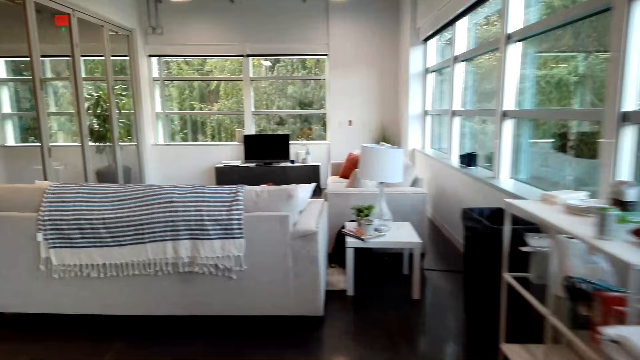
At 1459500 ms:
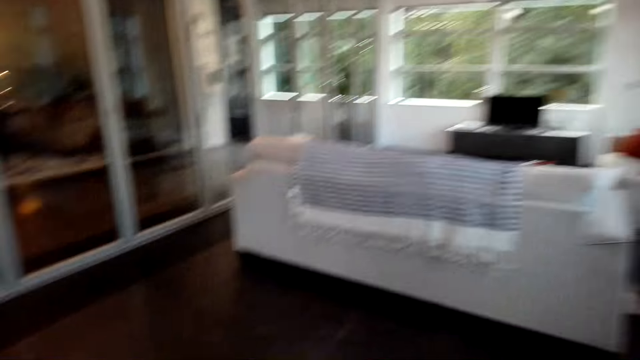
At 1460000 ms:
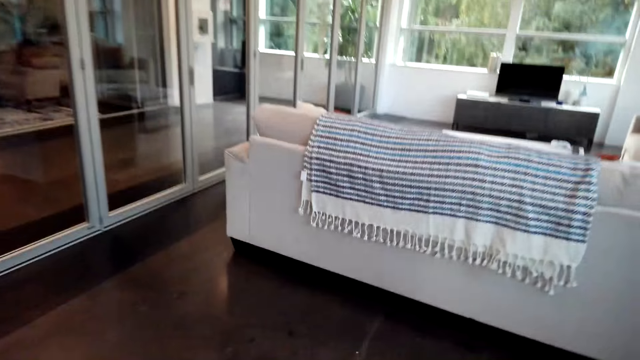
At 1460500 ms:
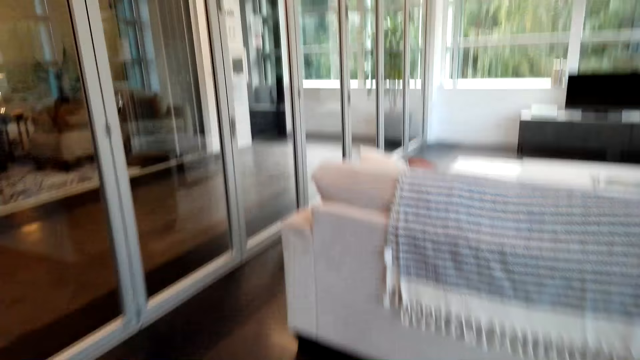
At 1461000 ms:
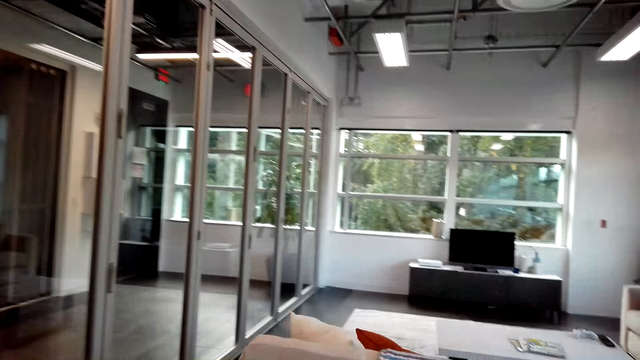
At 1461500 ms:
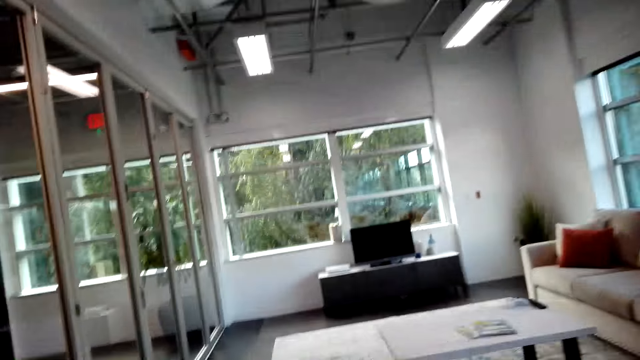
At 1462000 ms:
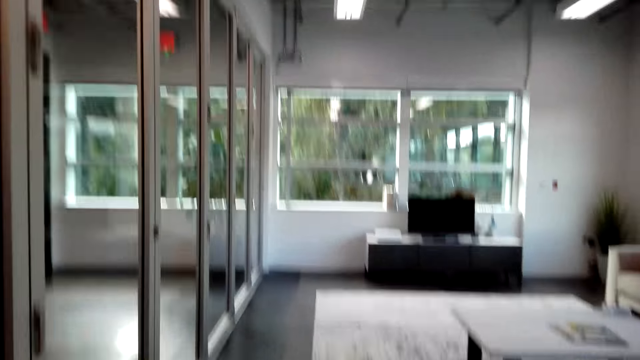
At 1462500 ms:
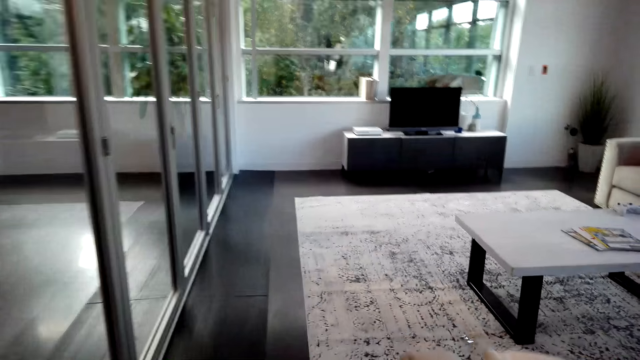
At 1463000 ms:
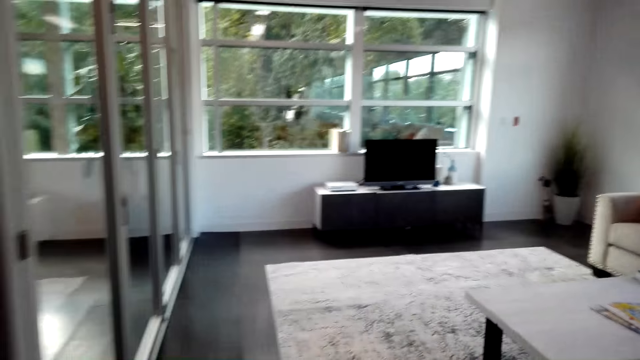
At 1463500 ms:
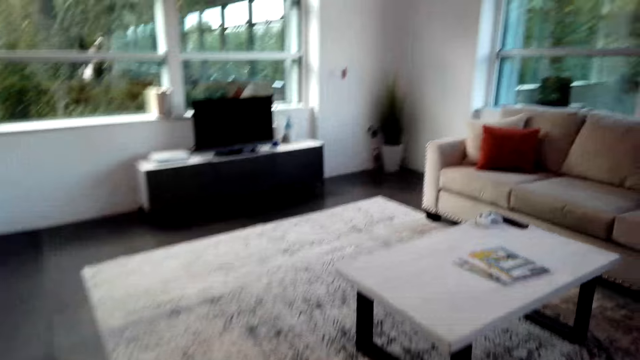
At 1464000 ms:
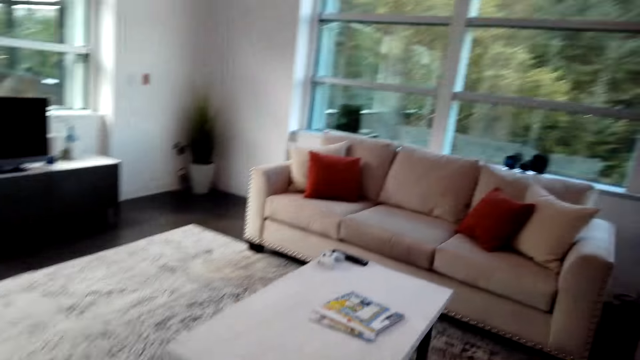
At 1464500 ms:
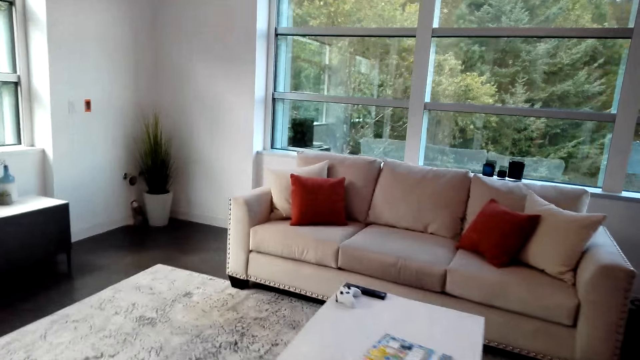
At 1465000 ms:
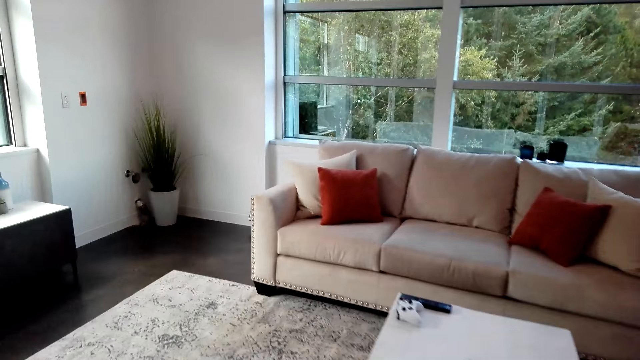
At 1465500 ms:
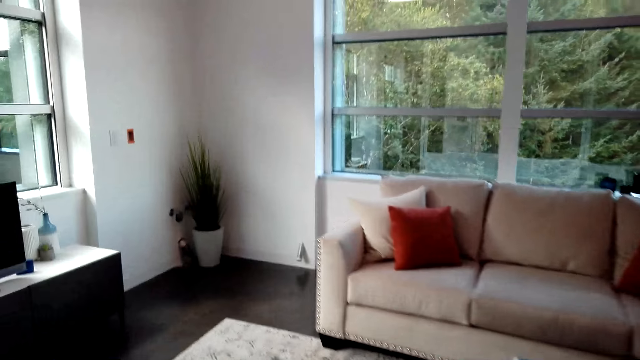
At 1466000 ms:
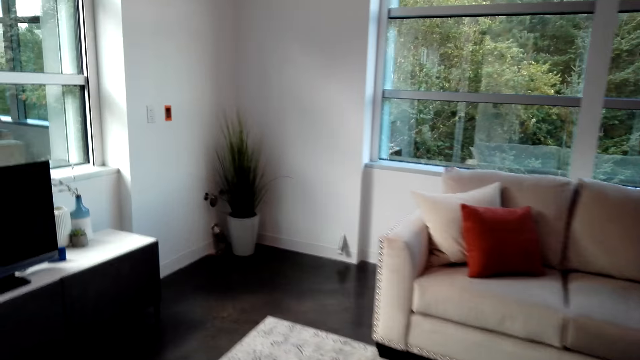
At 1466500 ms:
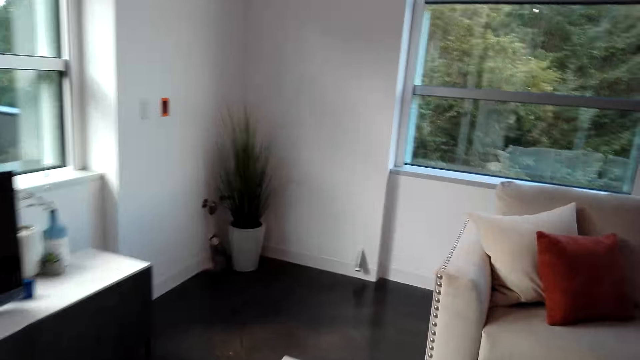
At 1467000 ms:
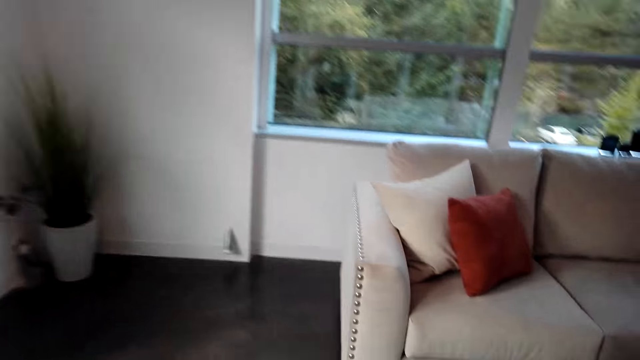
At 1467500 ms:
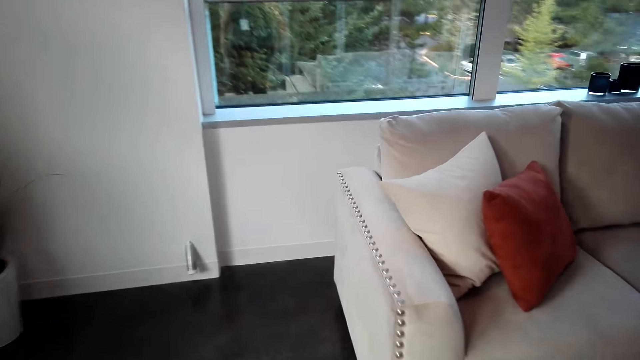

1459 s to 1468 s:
The camera wearer walks around the apartment.

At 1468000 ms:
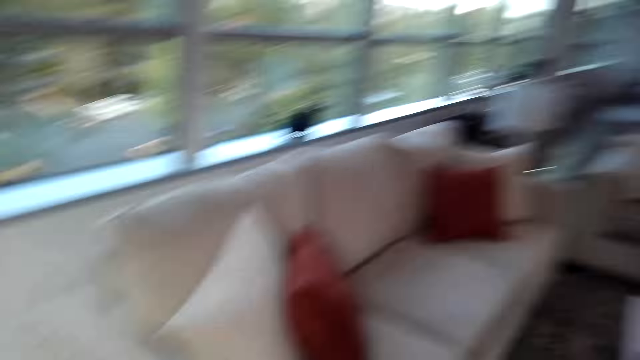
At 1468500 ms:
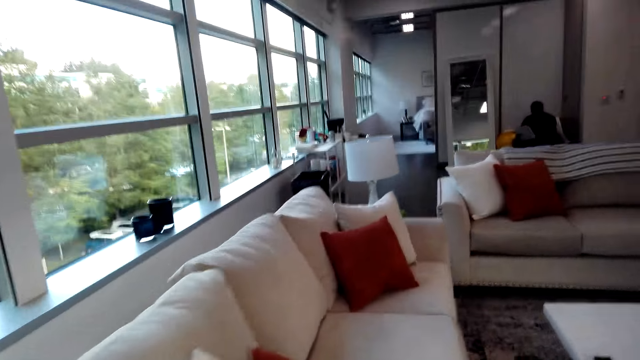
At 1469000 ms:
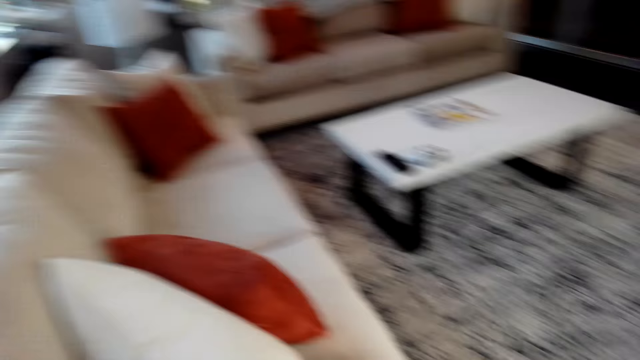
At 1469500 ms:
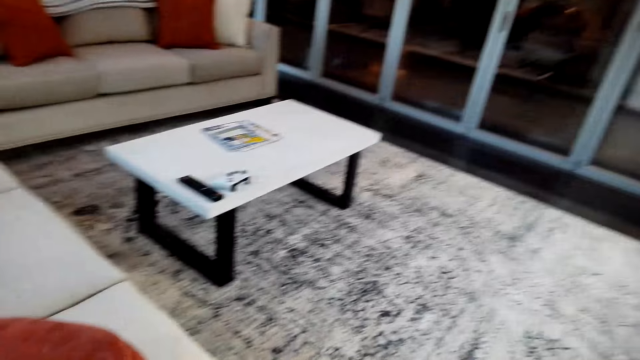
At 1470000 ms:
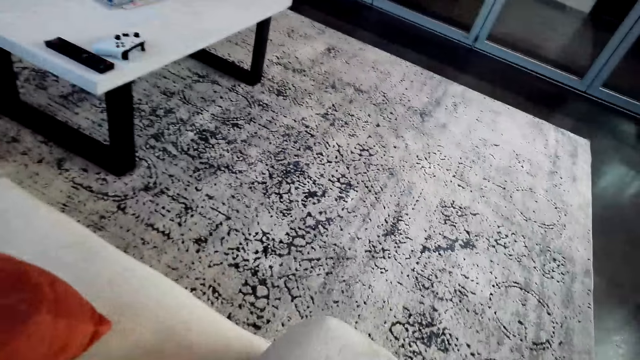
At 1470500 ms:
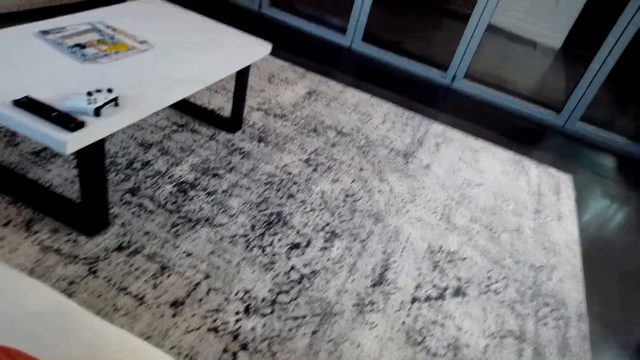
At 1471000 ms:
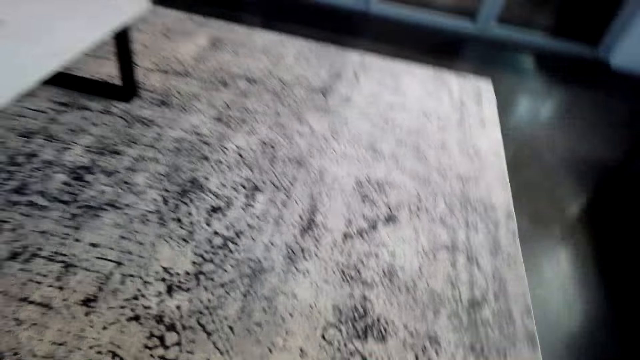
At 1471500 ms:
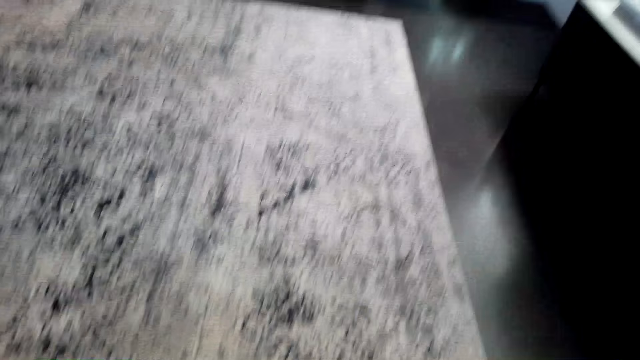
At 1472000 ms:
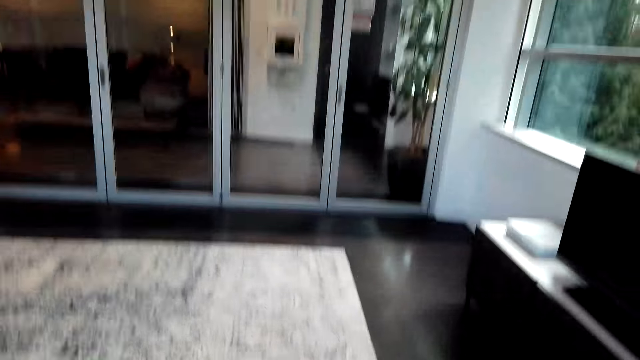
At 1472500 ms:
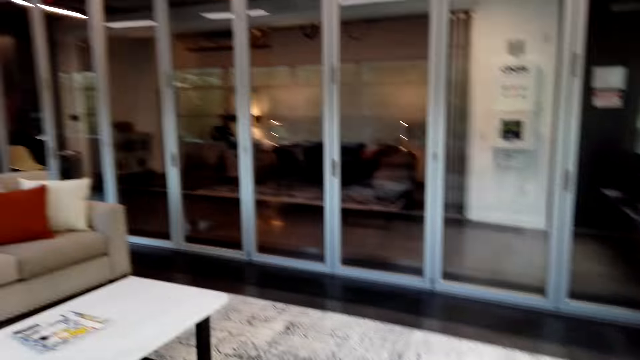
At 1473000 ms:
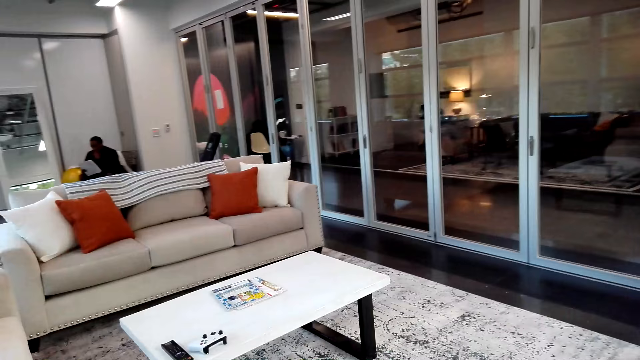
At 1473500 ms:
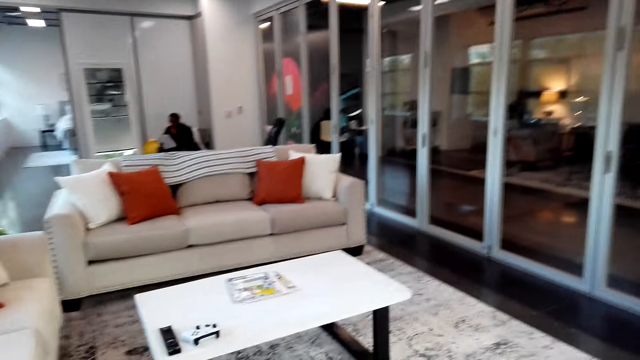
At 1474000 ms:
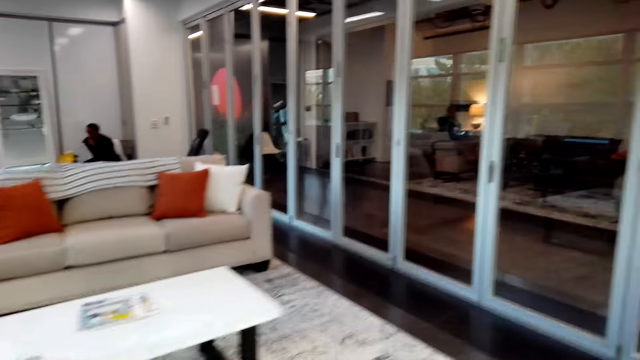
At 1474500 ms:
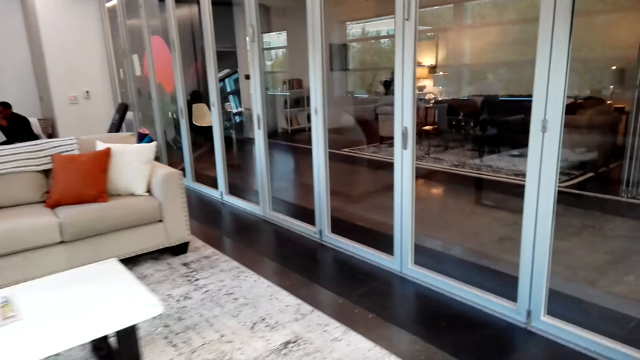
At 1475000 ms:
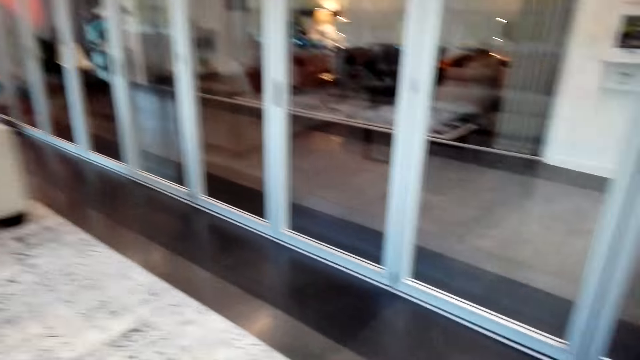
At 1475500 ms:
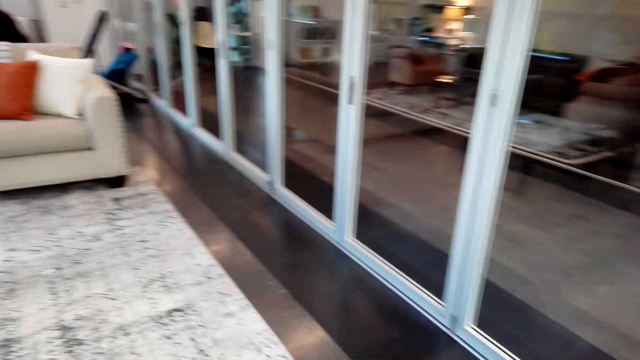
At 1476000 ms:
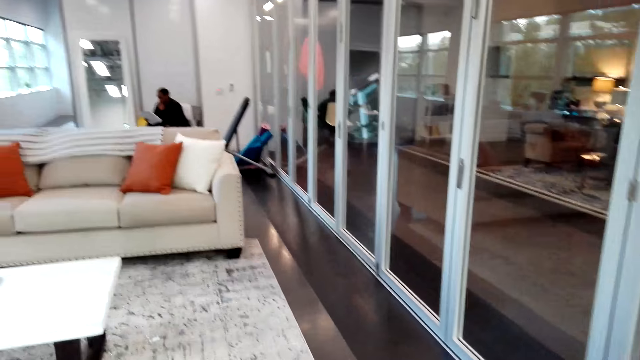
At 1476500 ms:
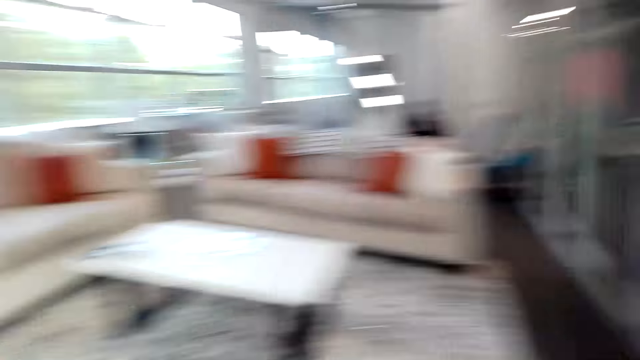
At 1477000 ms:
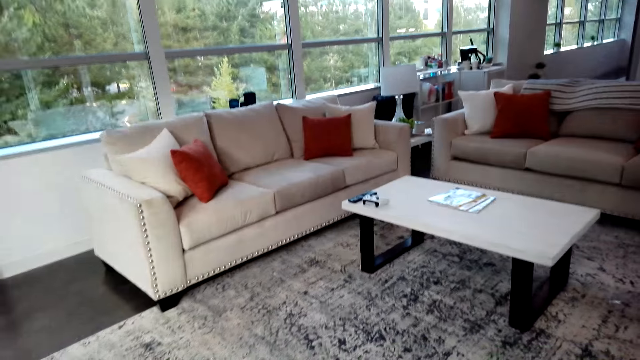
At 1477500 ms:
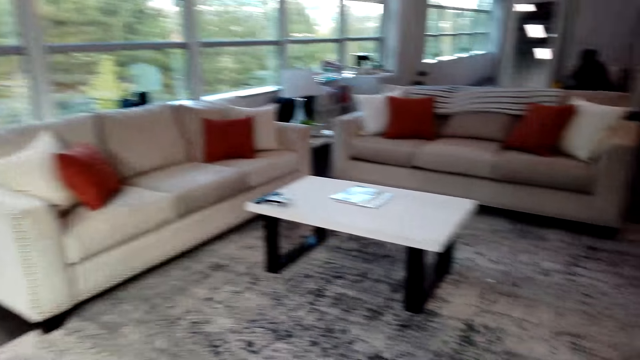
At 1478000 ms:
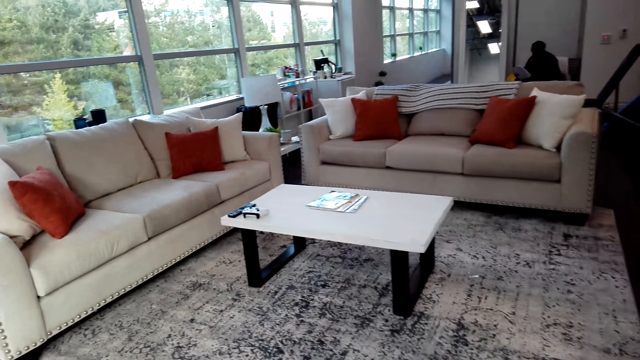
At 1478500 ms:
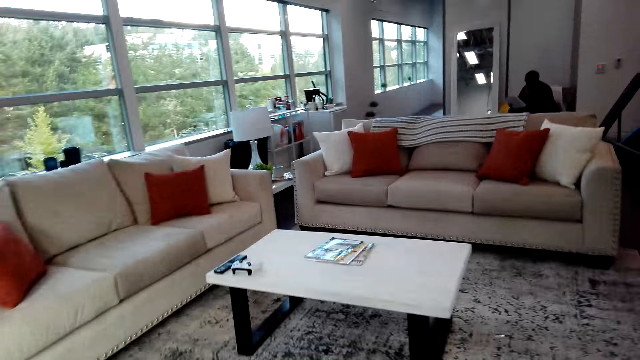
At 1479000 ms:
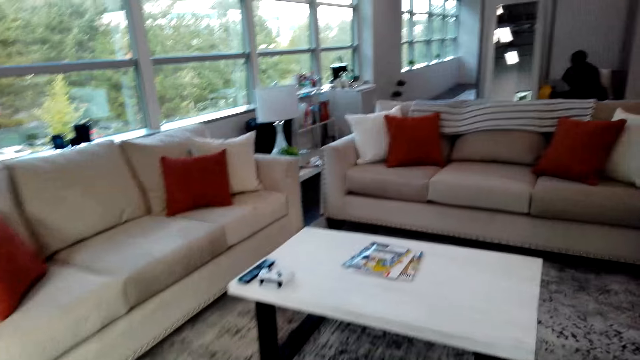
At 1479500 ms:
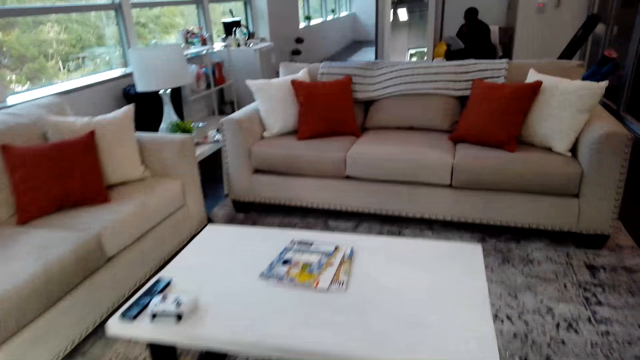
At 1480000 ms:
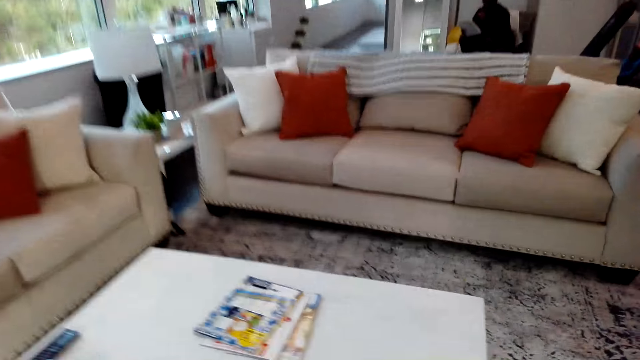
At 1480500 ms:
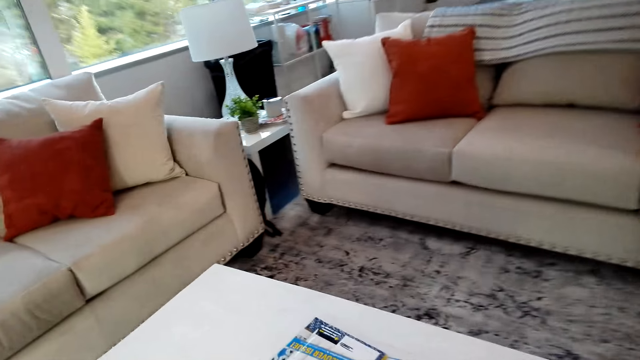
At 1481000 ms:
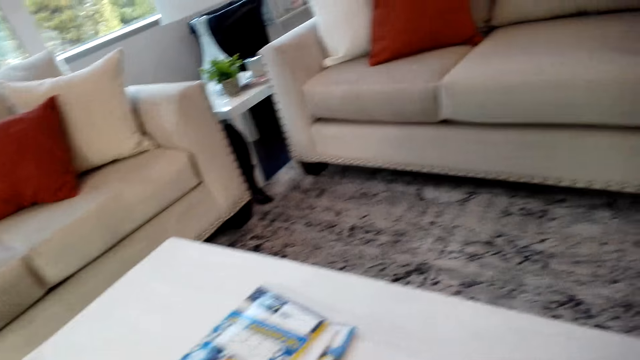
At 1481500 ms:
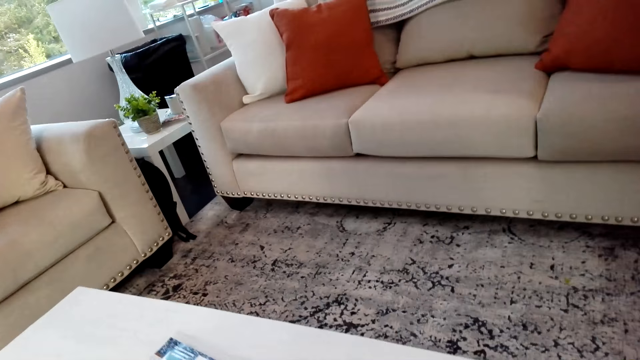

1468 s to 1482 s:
The camera wearer looks around the apartment. They walk around the apartment. They look around the apartment and walk around the apartment.
